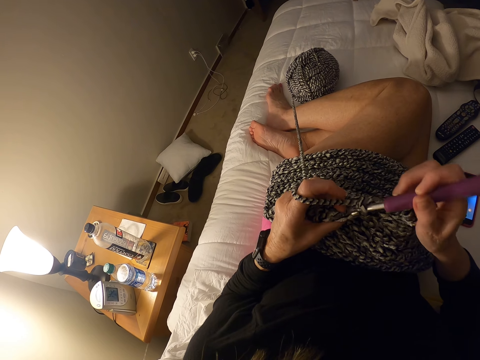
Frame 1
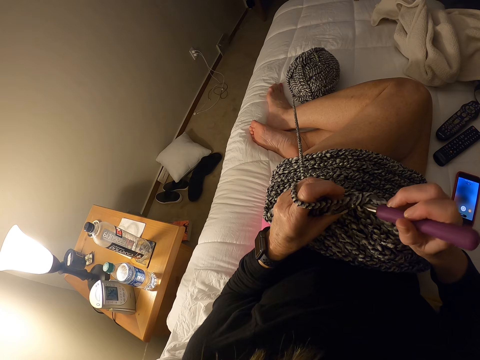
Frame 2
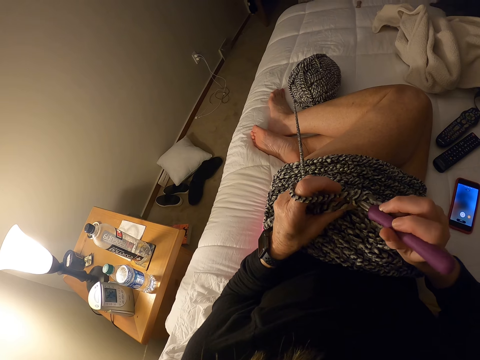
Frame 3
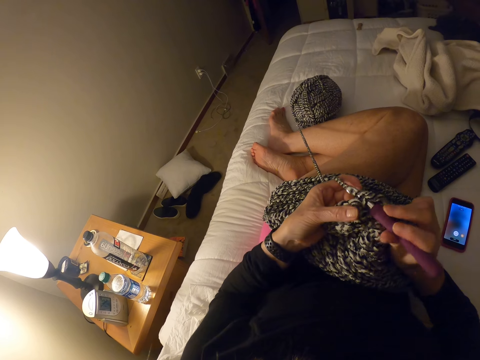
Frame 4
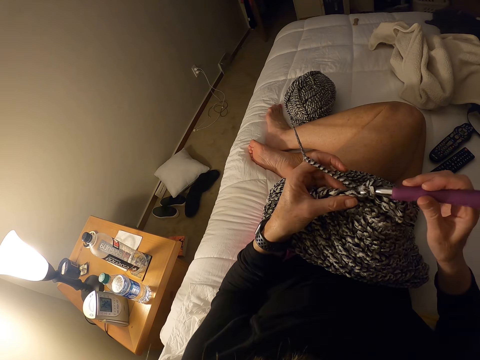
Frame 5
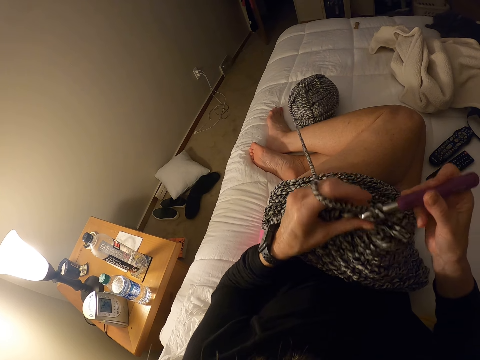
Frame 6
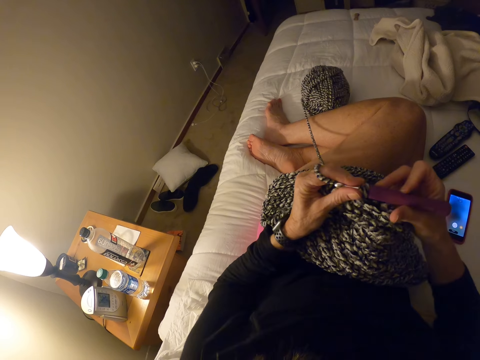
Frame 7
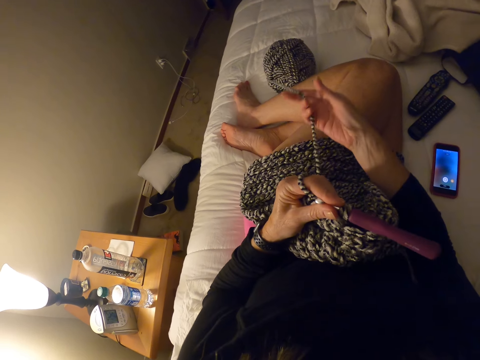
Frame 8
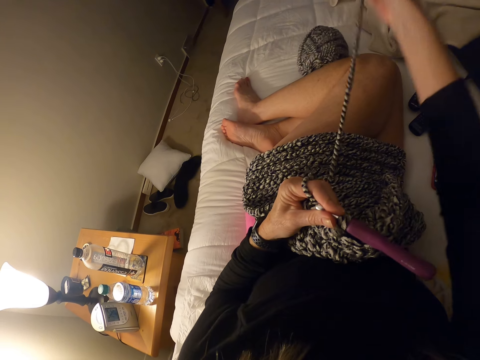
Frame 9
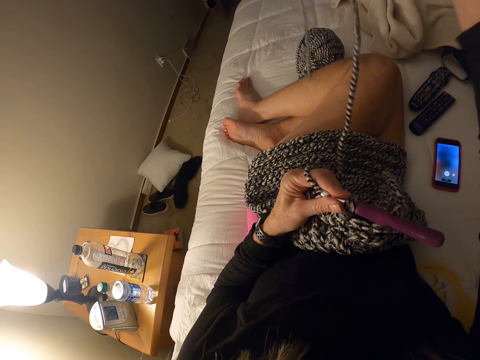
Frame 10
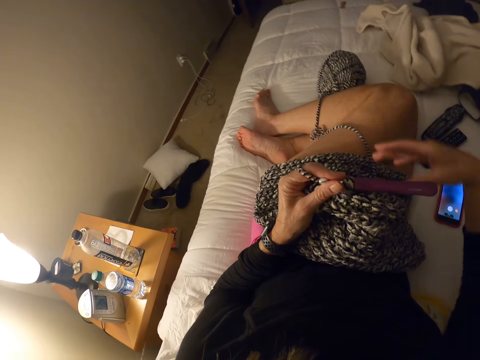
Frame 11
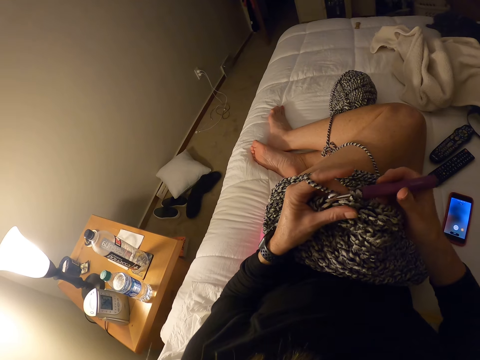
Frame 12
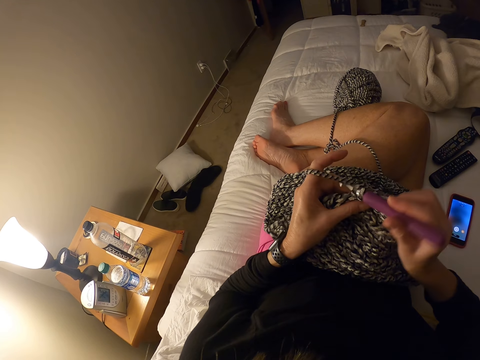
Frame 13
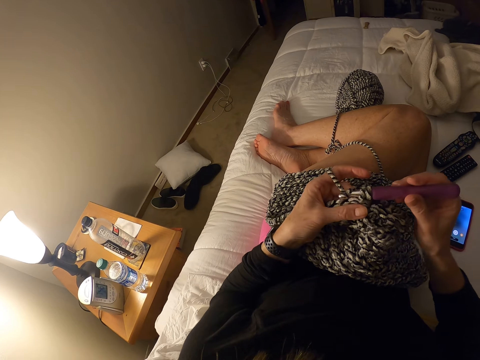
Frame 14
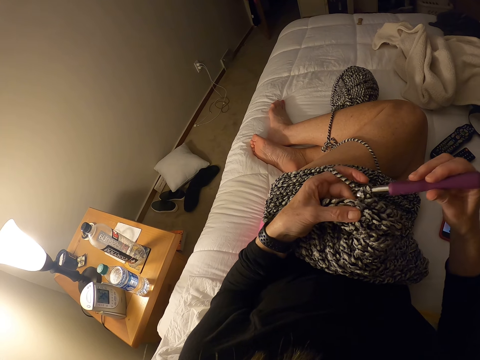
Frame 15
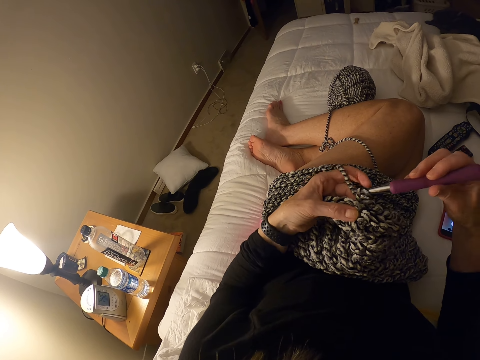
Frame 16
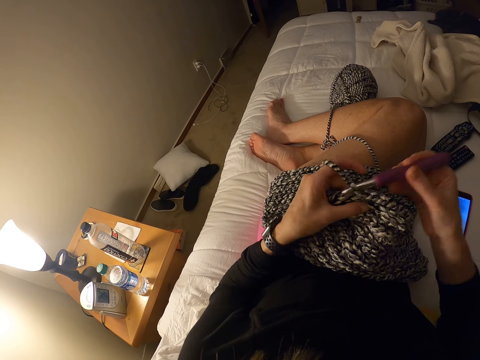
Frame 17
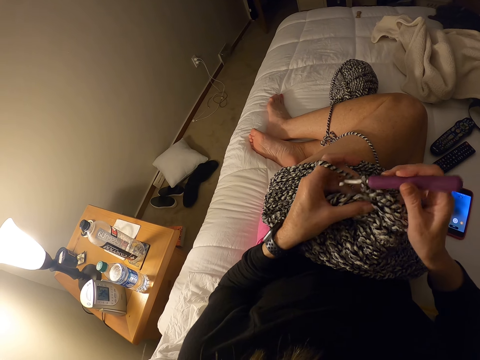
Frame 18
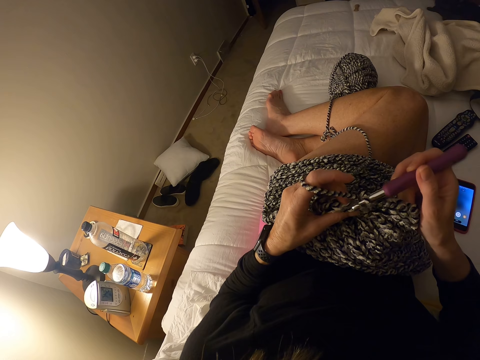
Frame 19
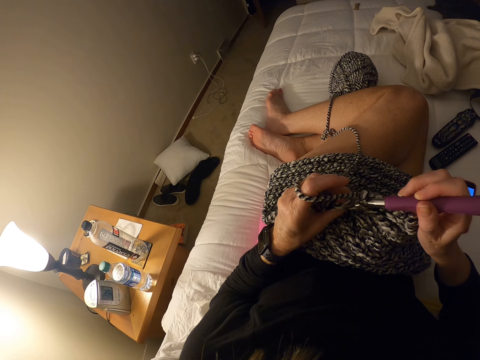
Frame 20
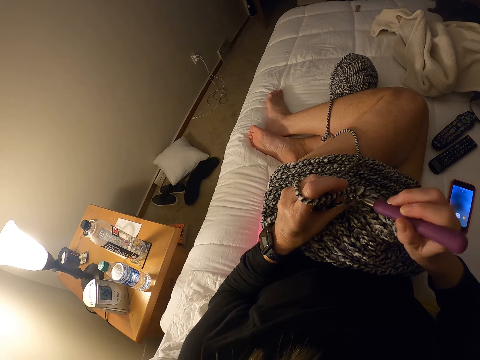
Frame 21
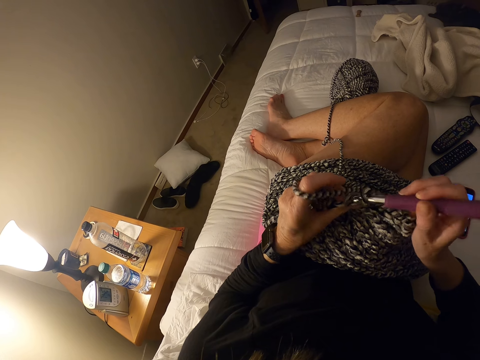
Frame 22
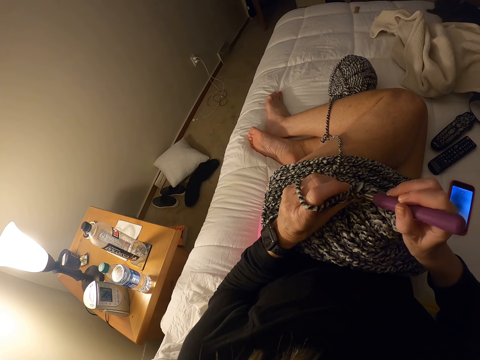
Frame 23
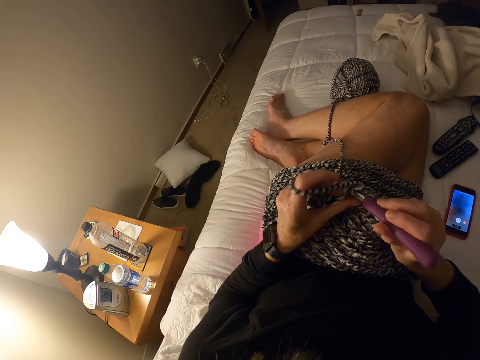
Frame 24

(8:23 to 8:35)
The camera wearer shifts the crochet hook from the right to the left hand. She pulls the crochet thread with the right hand. She adjusts the yarn with her right hand. She picks the hook back in the right hand. She crochets with the yarn.

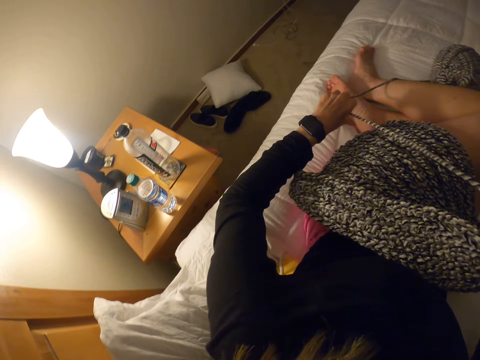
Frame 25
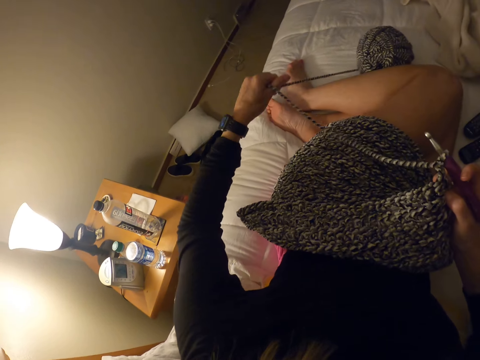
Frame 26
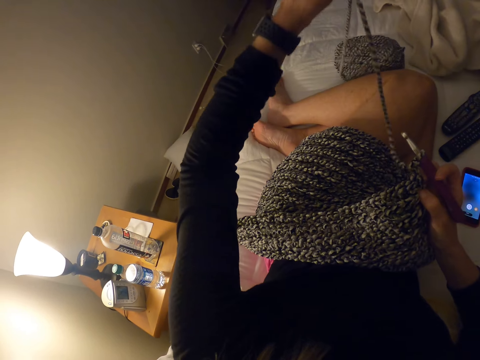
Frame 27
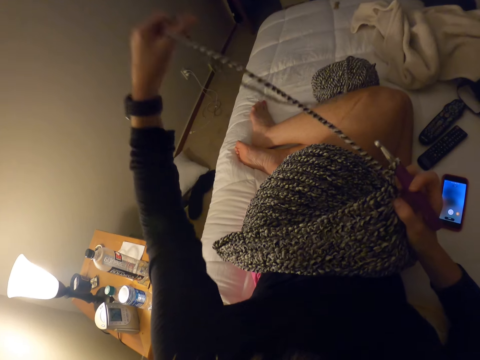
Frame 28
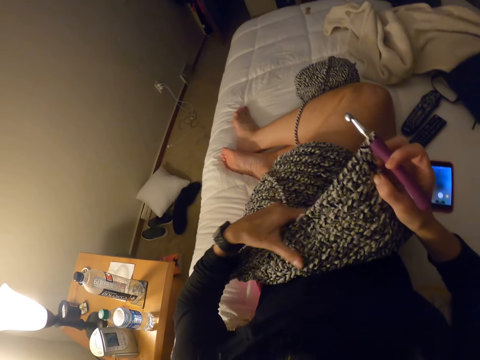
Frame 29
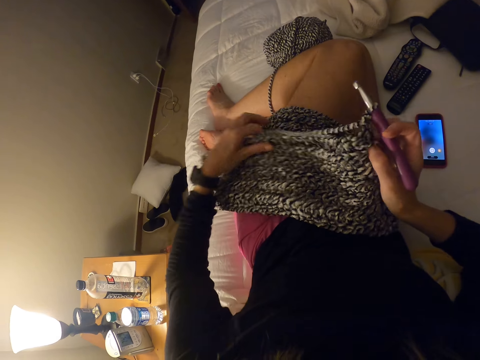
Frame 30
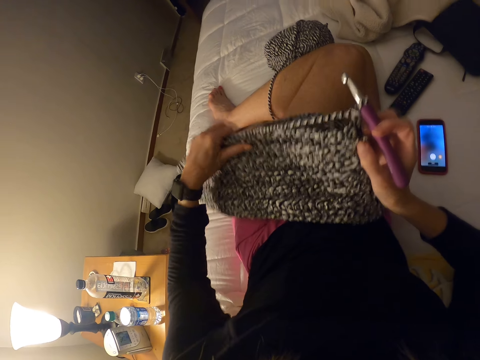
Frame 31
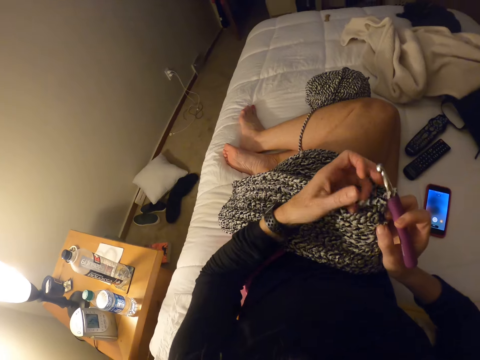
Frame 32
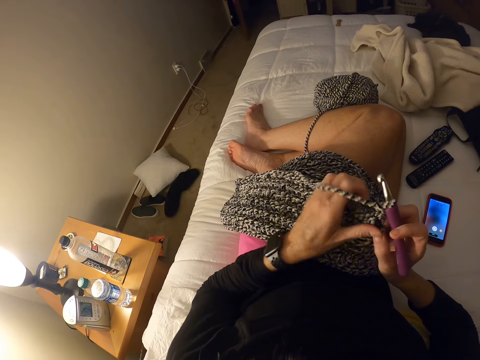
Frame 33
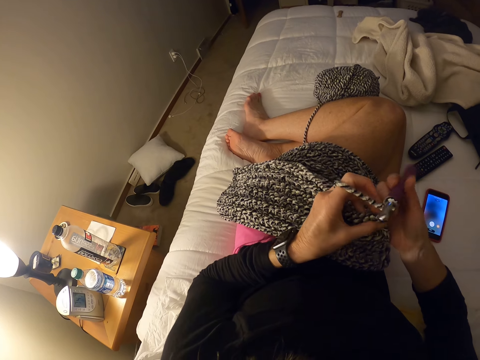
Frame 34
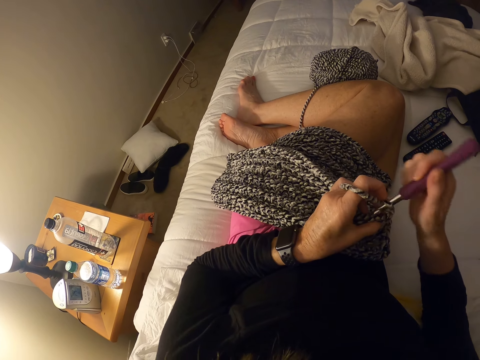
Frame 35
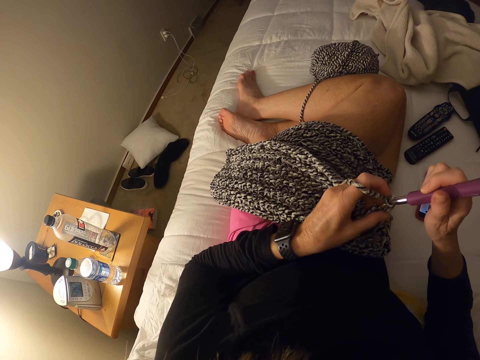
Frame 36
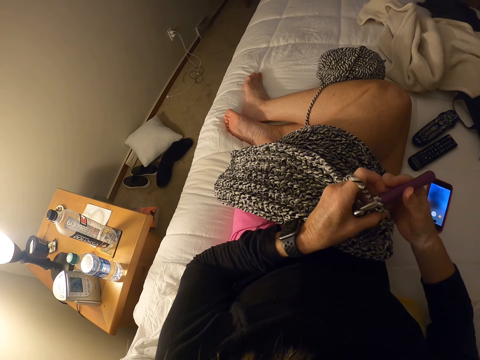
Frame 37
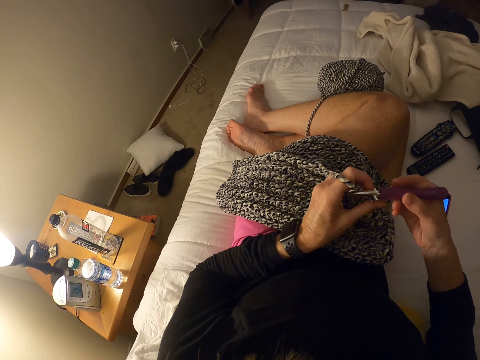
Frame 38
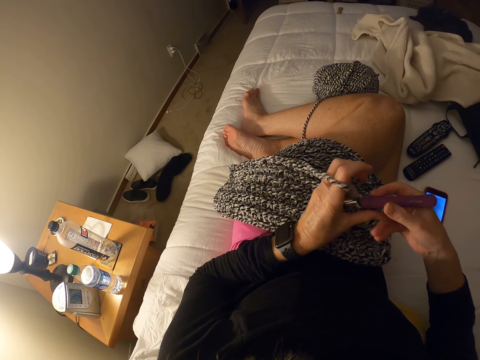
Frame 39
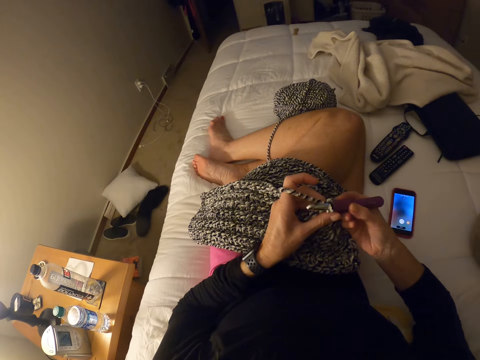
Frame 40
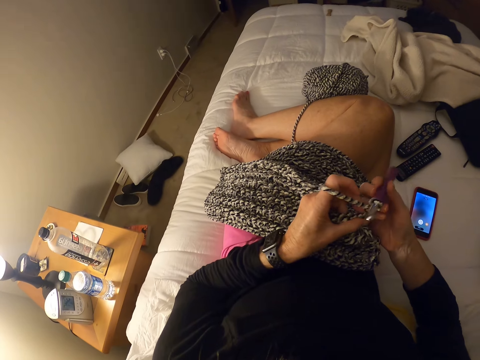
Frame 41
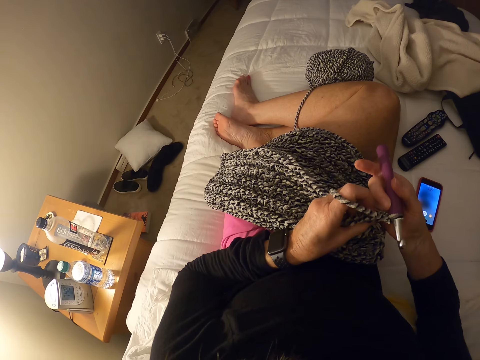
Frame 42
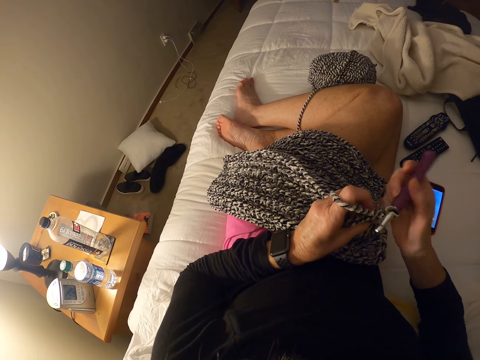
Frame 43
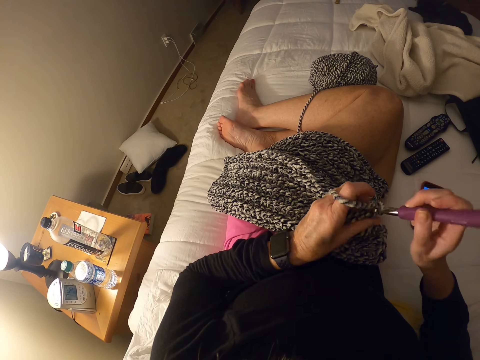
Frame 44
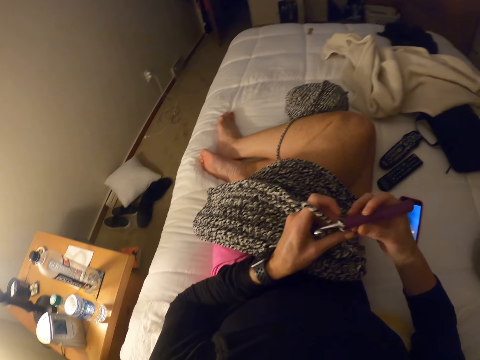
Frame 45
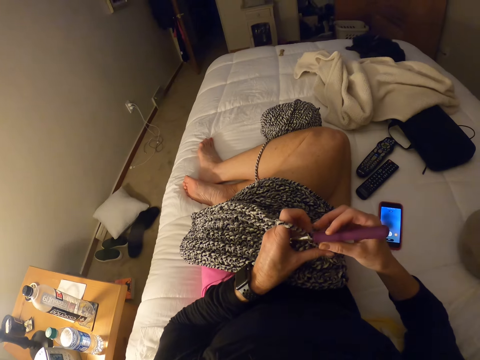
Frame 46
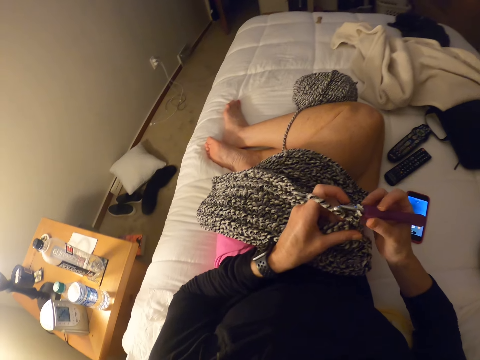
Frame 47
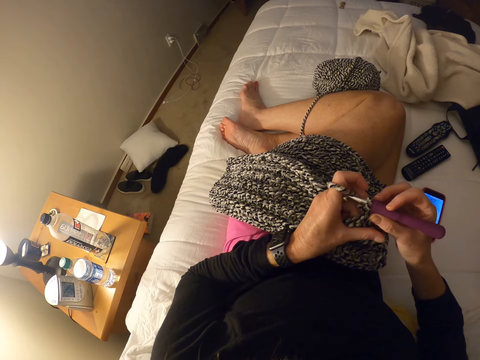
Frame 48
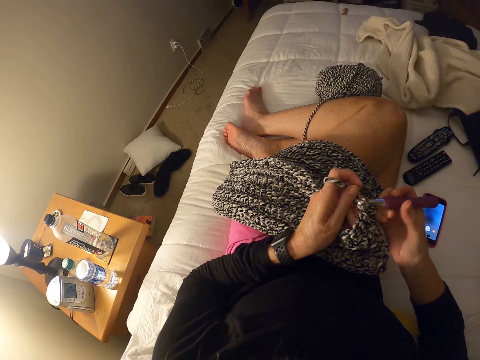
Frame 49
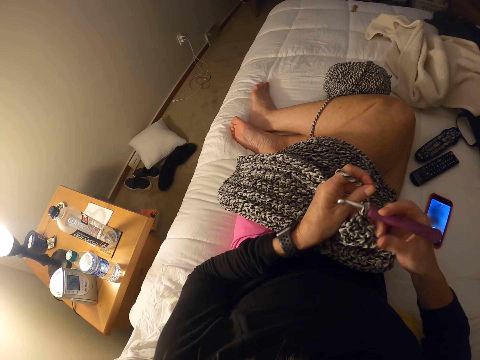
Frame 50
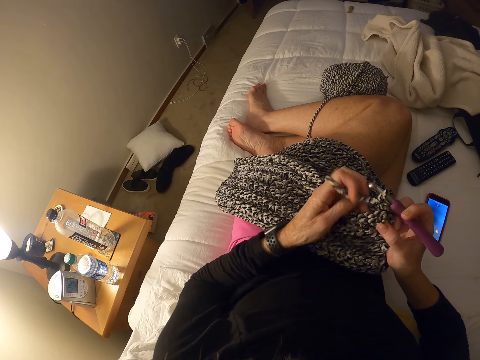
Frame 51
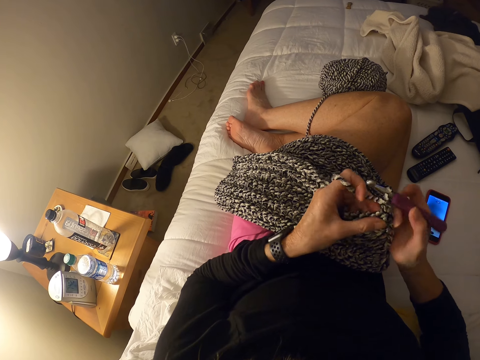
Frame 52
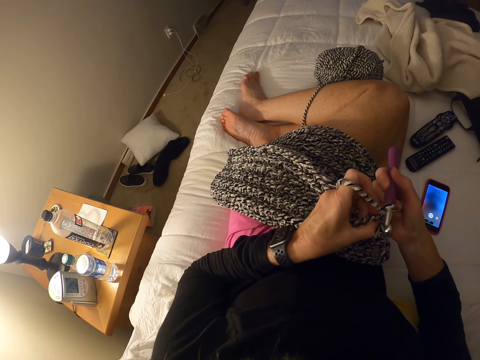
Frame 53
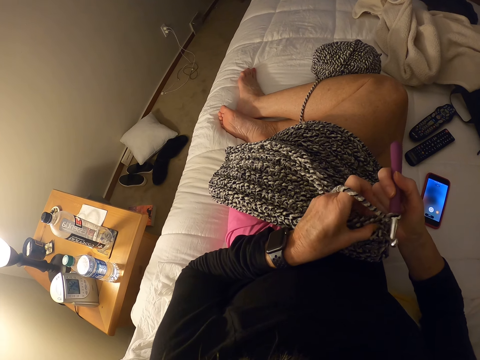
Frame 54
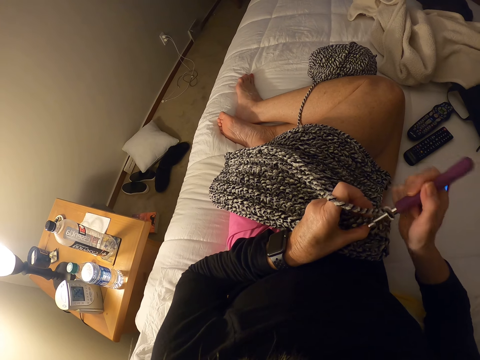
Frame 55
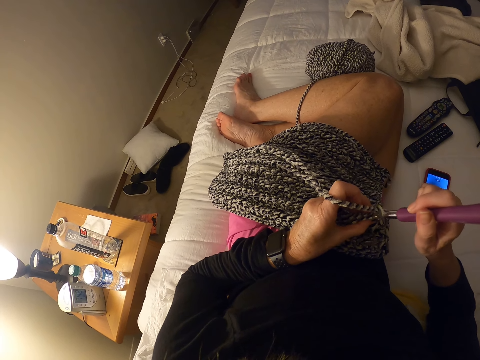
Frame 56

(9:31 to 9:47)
The camera wearer puts a cloth on the lap. She lowers the piece of garment. She pulls the yarn with her left hand. She adjusts the piece of garment with her left hand. She folds the cloth. She holds the yarn with her left hand. She knits the cloth. She adjusts the crochet hook in her hand.
